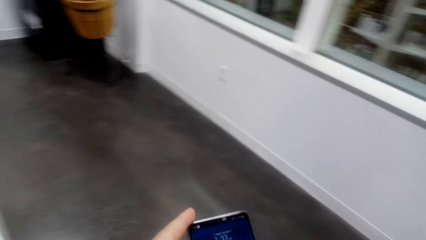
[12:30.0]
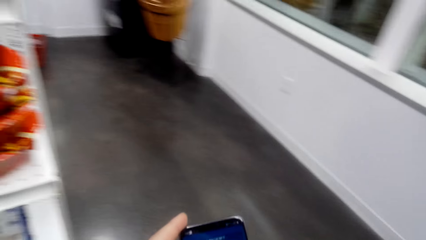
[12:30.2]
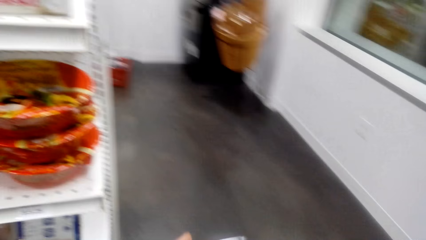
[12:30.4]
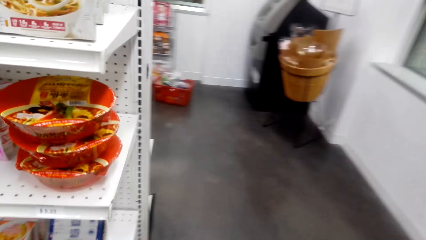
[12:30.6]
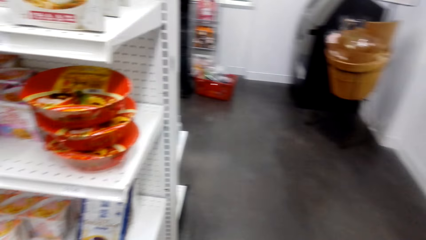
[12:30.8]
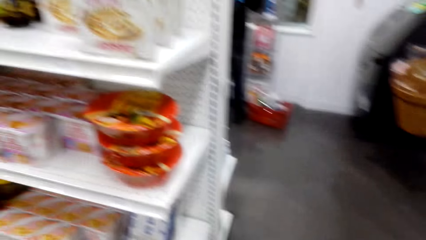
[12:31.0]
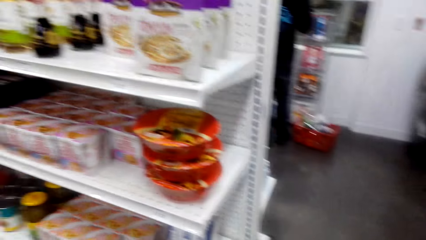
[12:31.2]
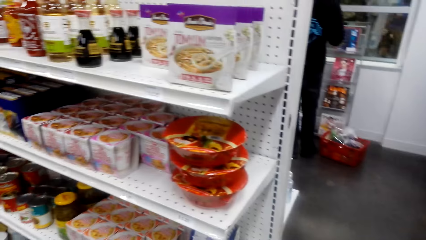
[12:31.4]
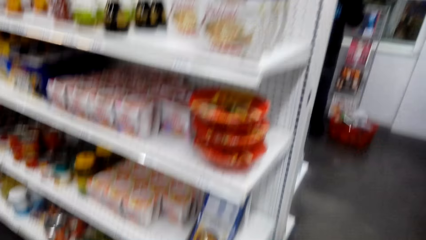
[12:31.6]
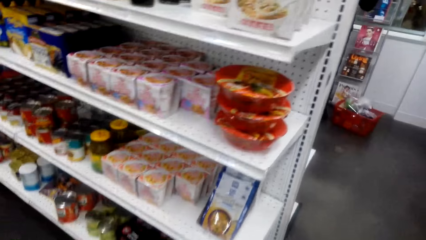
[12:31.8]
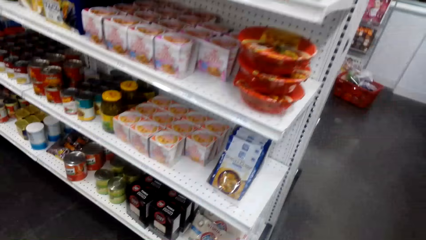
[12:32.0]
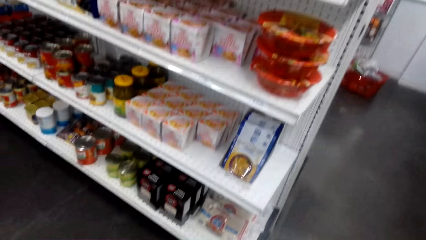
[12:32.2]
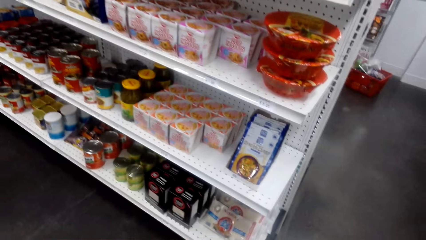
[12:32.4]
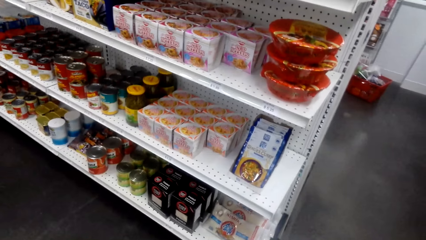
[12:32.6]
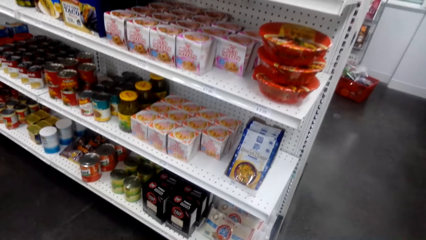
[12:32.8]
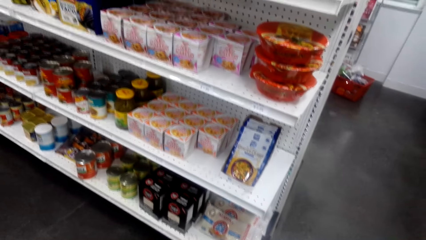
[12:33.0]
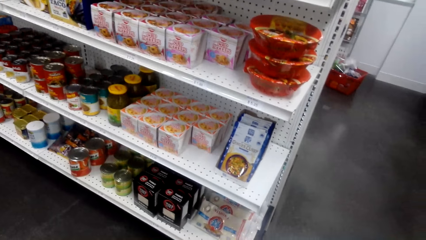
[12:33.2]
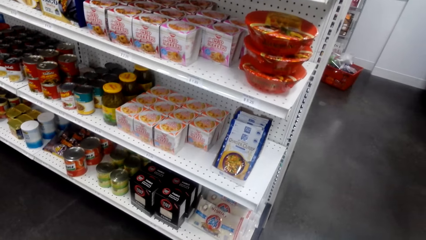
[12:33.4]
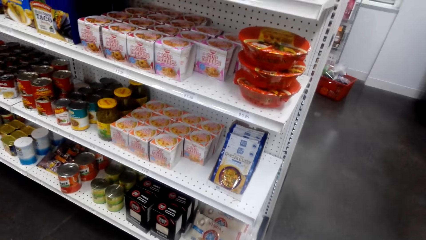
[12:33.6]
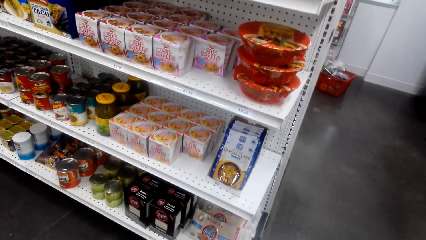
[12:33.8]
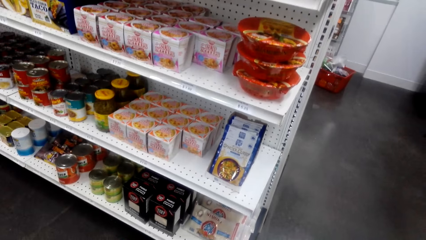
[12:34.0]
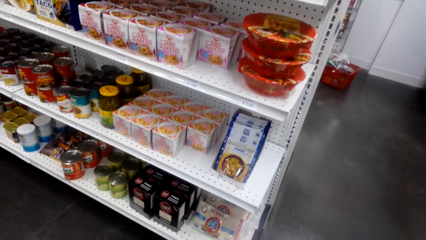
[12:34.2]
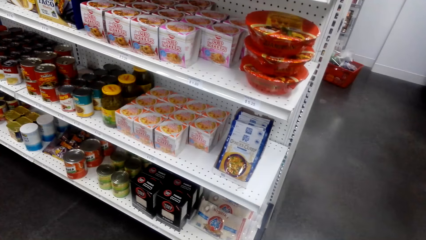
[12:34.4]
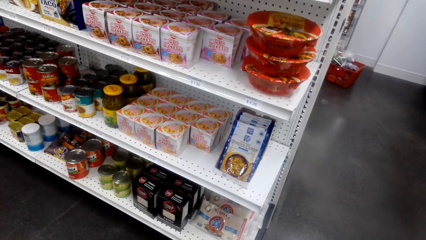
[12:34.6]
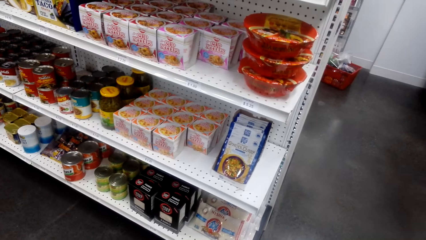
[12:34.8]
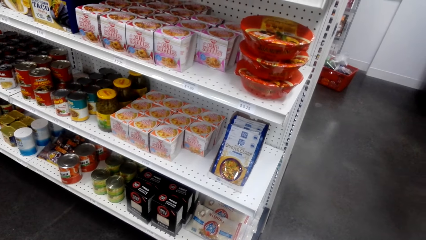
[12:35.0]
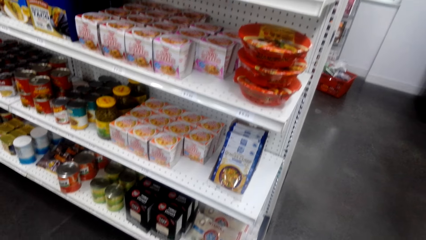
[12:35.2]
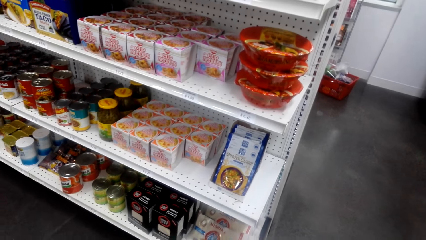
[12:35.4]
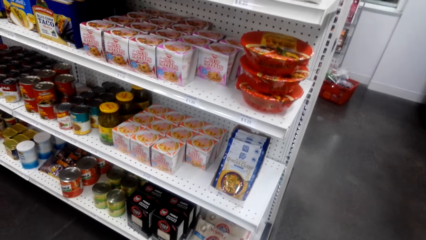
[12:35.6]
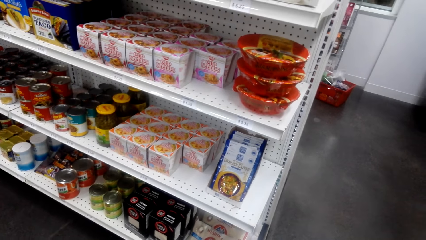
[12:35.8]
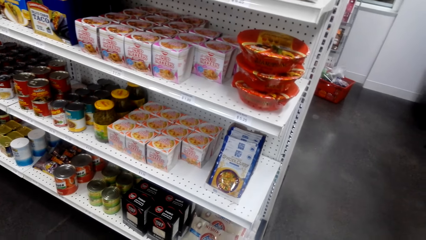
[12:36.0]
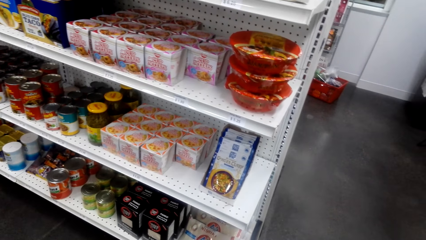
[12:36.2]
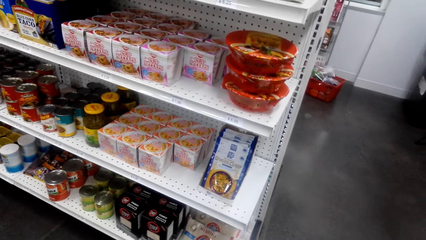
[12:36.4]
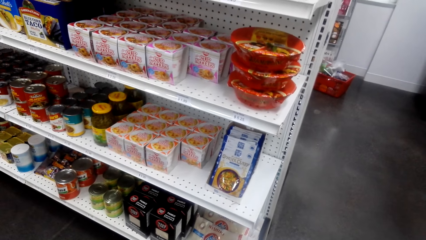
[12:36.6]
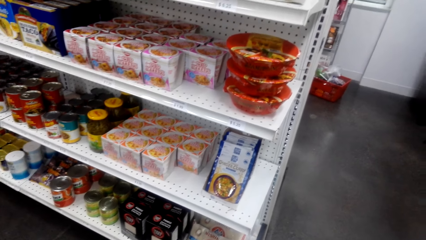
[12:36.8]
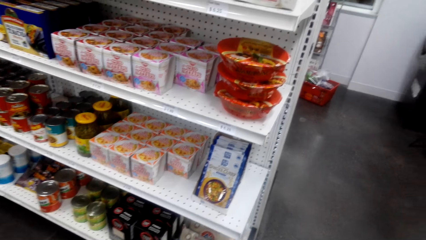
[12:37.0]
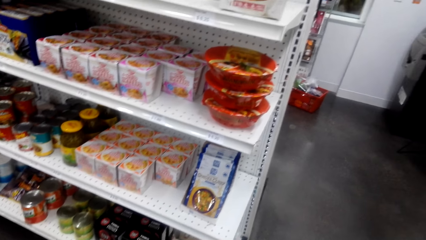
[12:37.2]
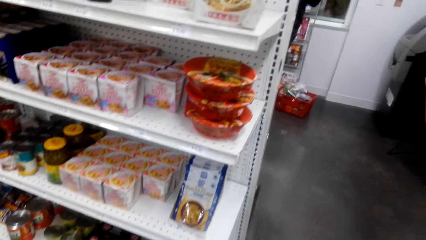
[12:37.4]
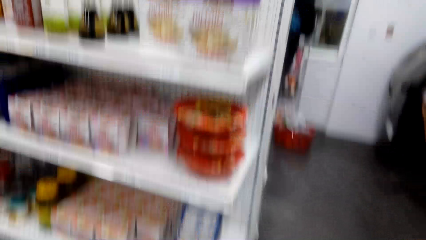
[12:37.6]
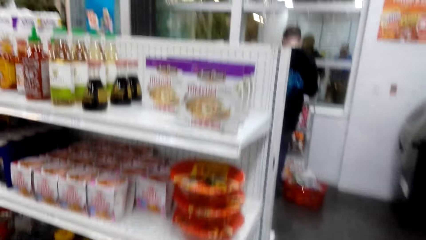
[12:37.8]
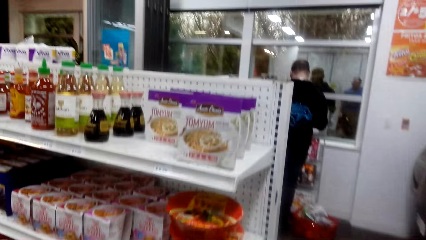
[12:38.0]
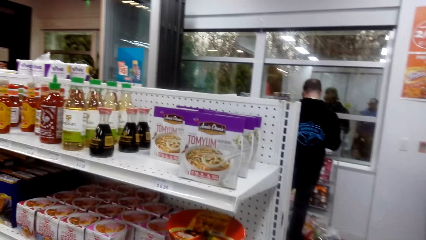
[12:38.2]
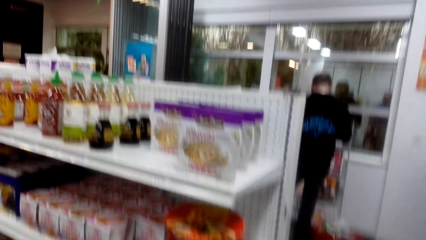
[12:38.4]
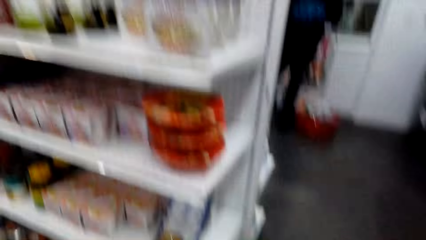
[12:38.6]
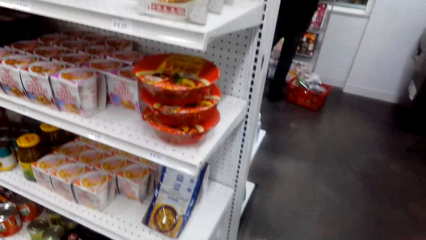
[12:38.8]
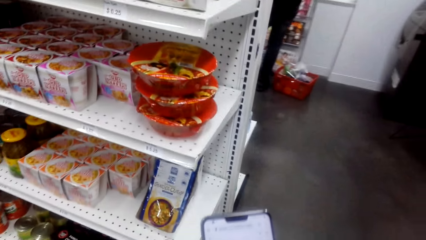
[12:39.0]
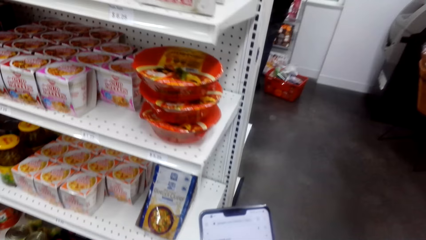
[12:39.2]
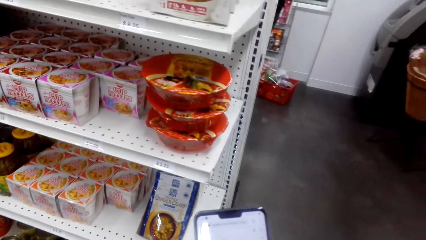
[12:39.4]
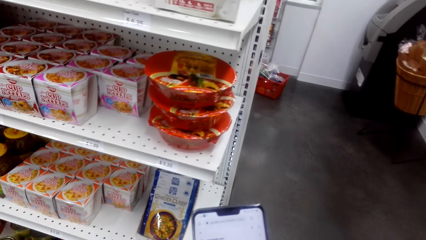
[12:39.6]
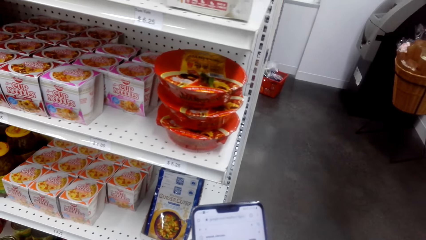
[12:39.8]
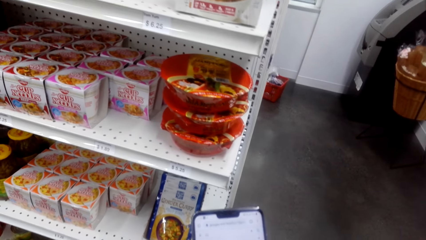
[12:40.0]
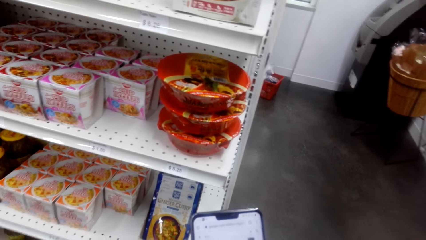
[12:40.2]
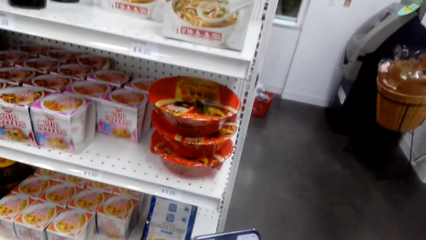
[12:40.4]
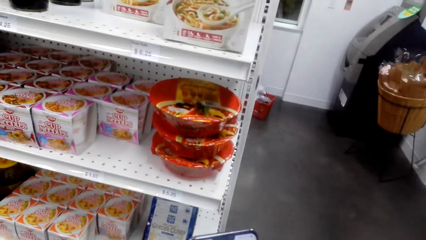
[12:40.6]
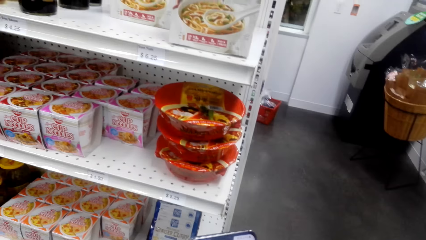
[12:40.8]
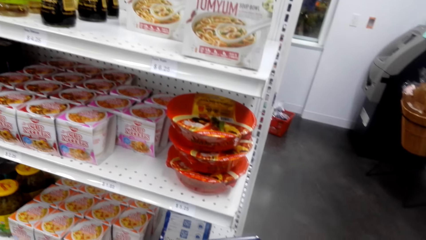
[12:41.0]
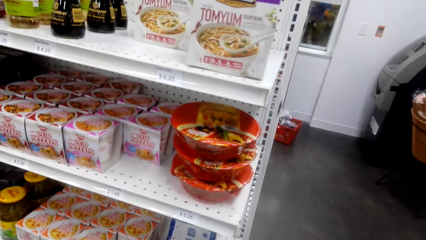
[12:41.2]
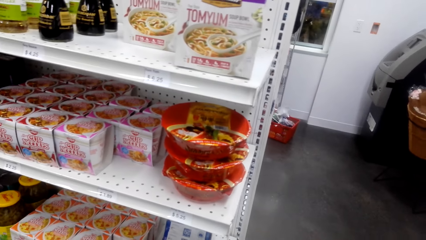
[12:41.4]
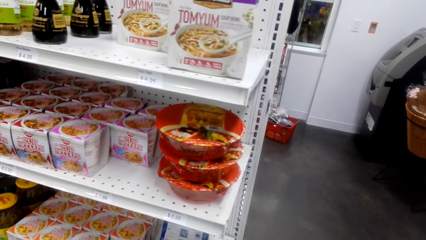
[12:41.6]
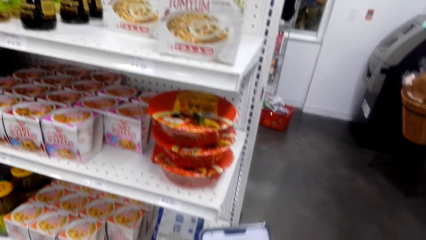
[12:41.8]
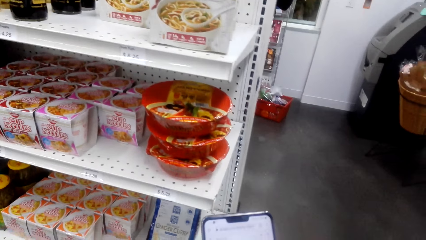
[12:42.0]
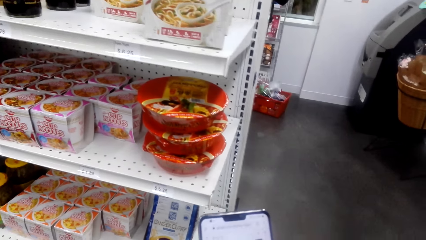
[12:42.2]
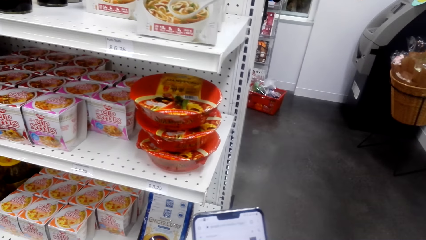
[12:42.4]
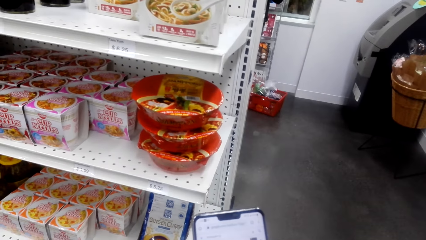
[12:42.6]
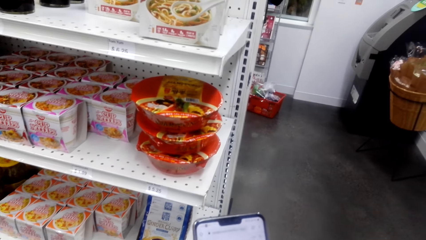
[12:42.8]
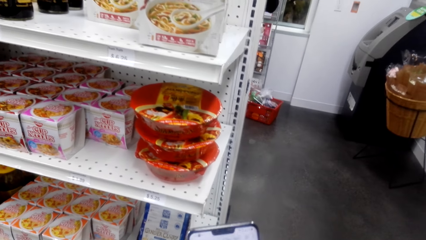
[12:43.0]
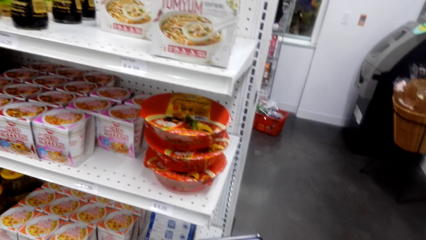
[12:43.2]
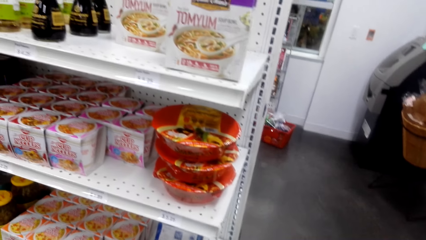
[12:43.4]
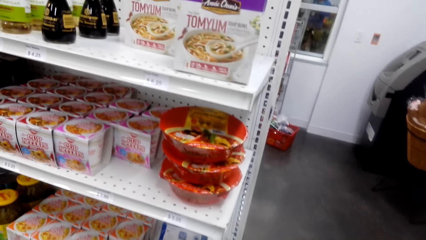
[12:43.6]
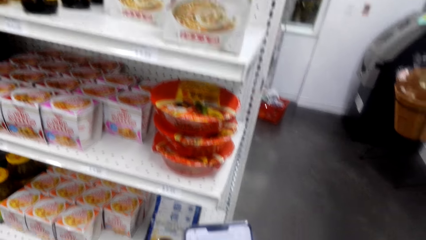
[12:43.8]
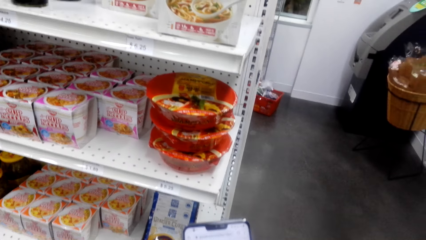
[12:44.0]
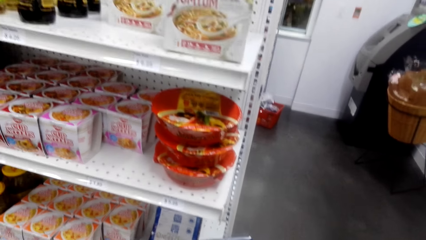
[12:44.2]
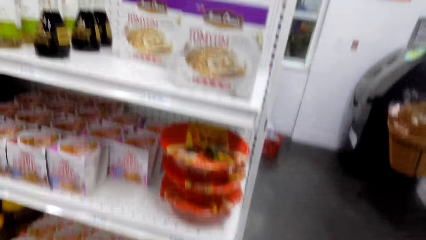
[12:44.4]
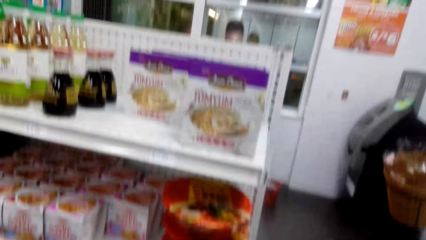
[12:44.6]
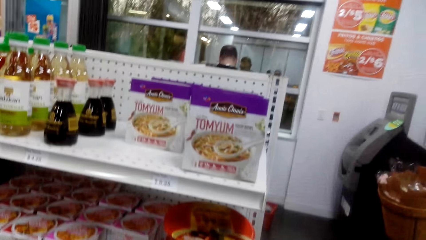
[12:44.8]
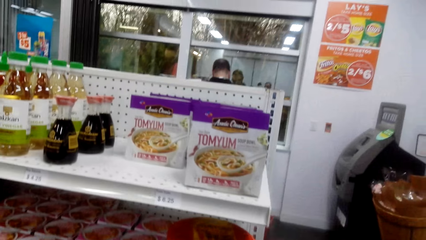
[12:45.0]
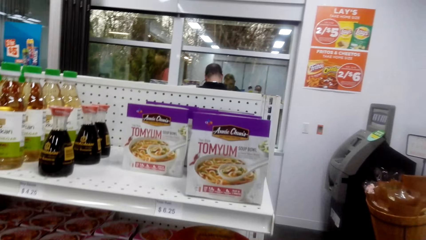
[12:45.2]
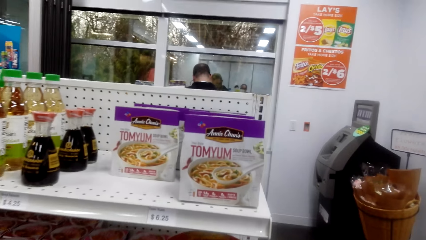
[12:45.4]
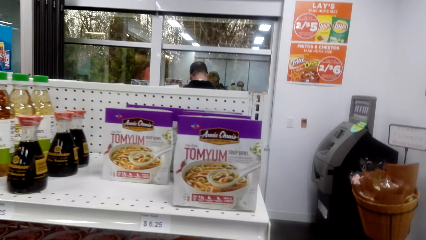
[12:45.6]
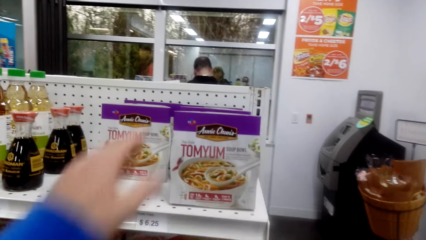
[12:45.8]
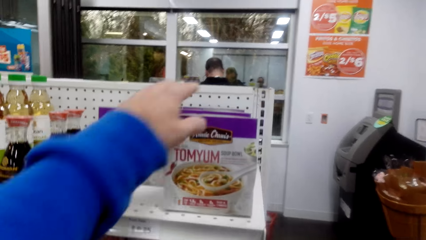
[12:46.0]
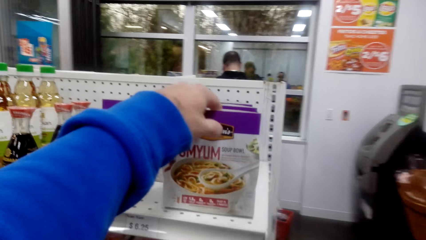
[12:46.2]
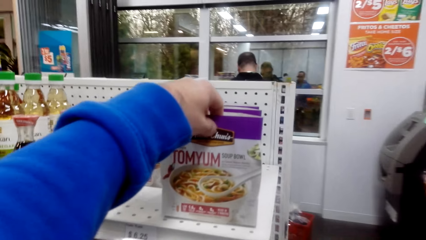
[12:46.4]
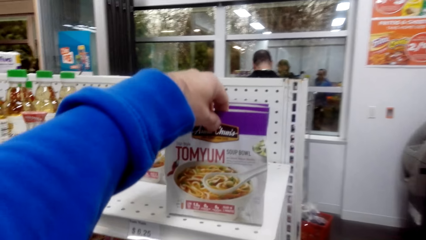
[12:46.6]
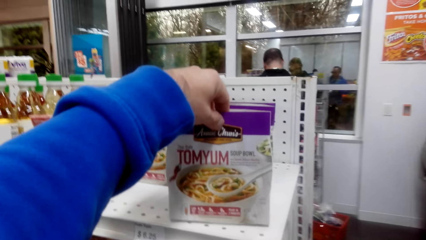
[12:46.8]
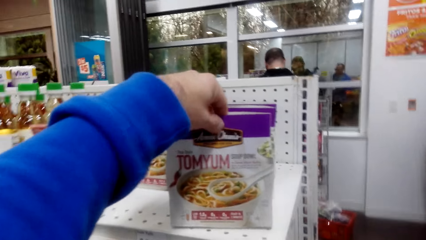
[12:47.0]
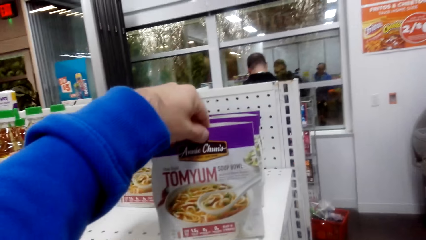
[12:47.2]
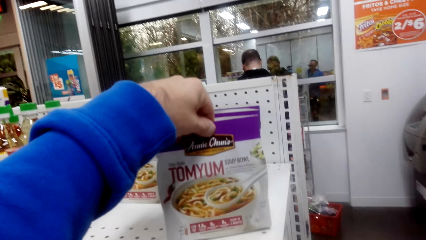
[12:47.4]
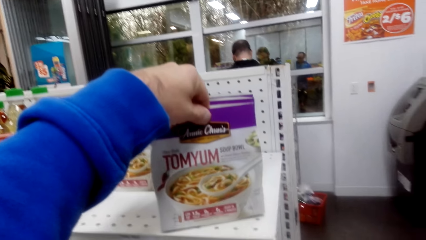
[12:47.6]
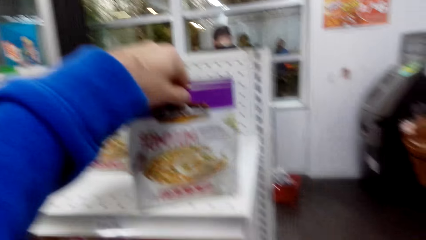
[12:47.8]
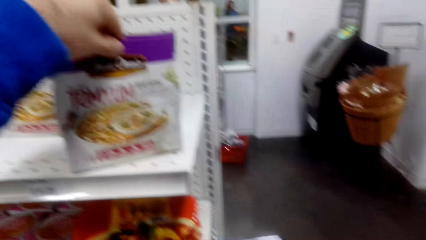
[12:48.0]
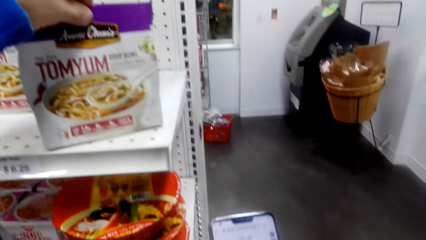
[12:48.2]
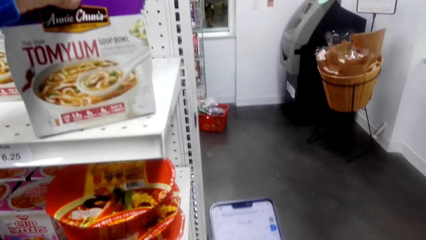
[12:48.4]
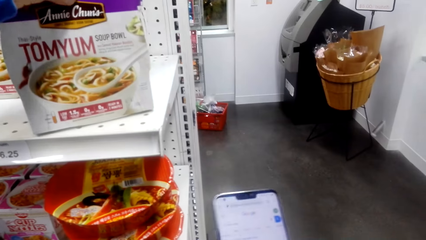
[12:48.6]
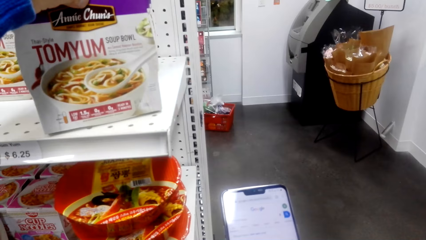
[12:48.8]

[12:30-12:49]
The camera wearer operates the phone. They scroll down the phone. They look around. They scroll down the phone. They look around. They check Jomyum. They scroll down the phone.
